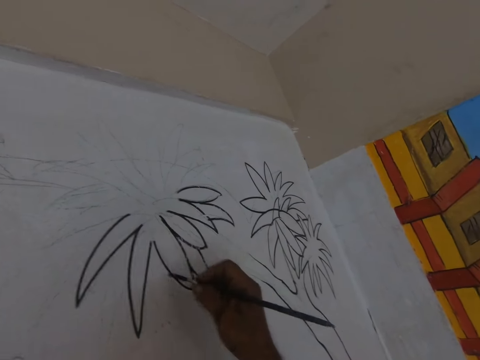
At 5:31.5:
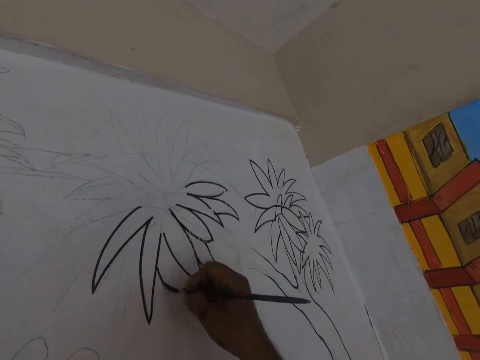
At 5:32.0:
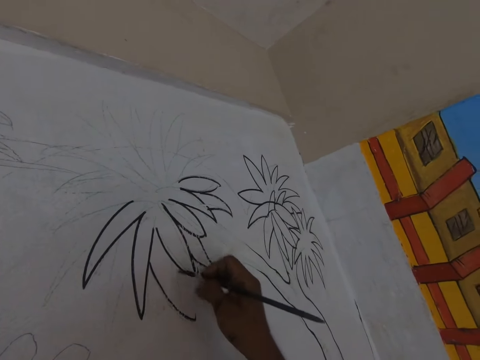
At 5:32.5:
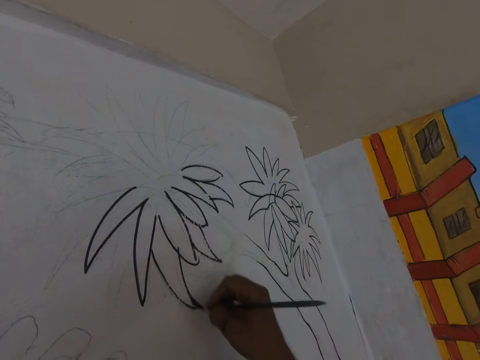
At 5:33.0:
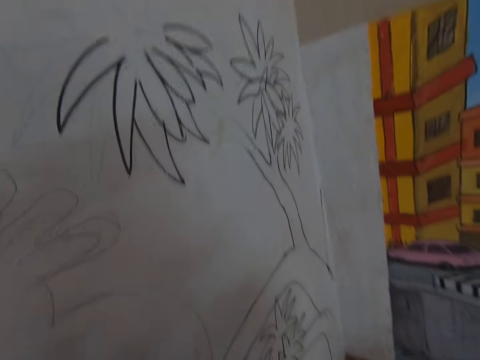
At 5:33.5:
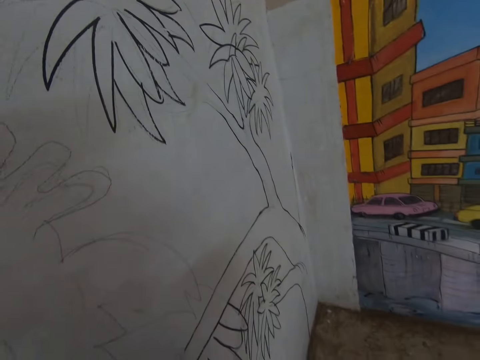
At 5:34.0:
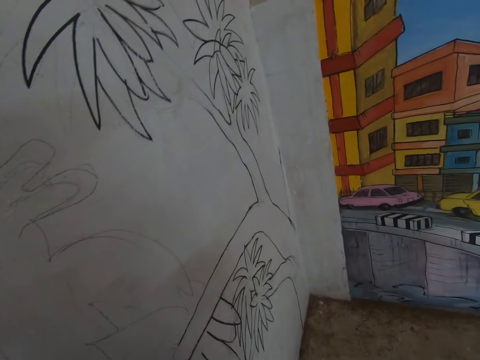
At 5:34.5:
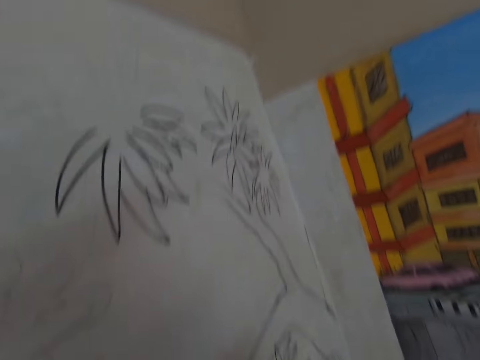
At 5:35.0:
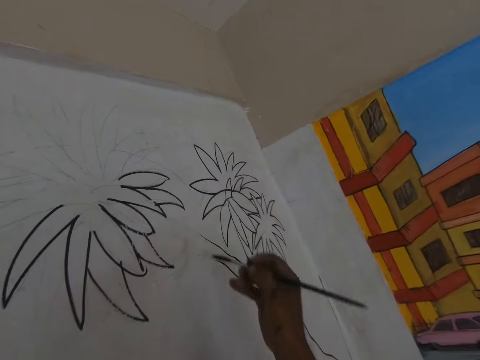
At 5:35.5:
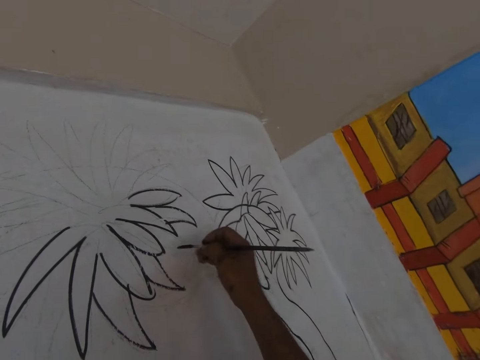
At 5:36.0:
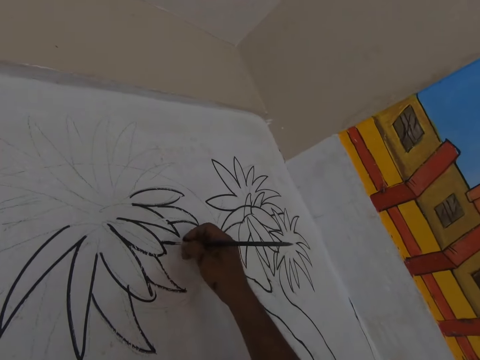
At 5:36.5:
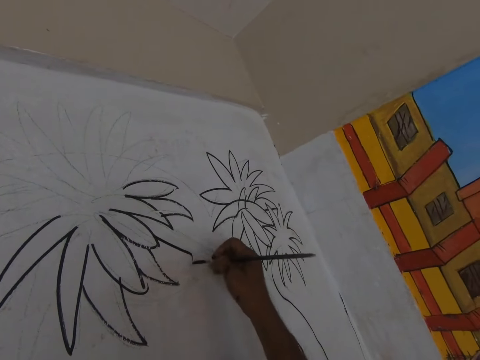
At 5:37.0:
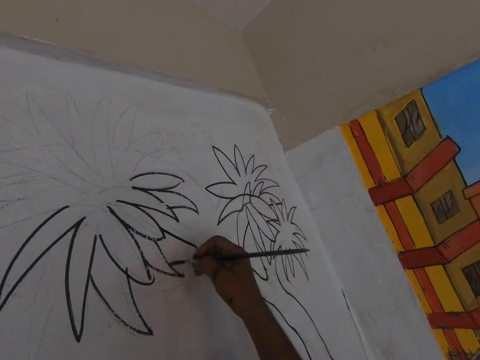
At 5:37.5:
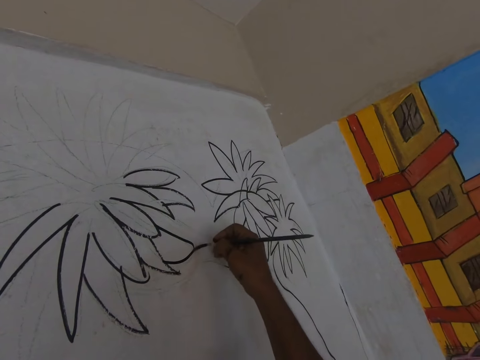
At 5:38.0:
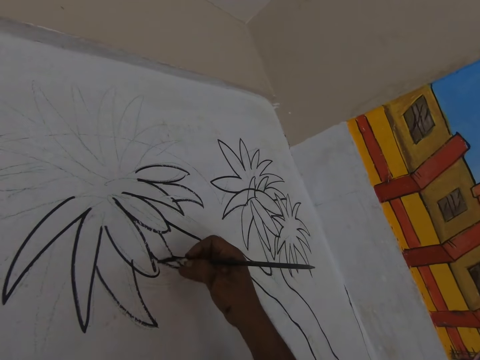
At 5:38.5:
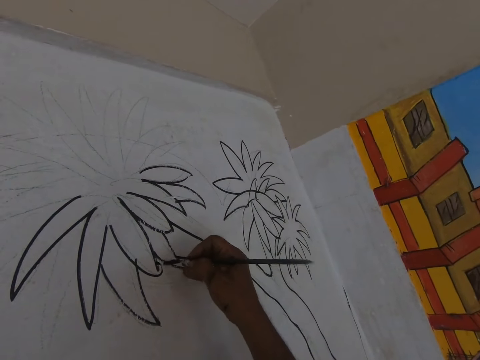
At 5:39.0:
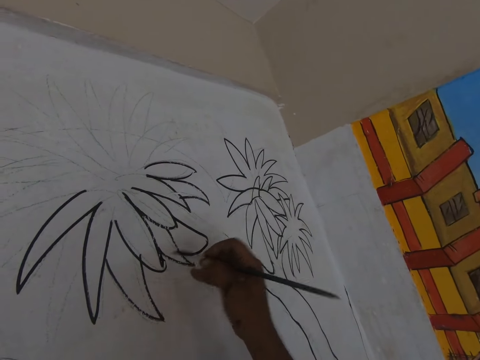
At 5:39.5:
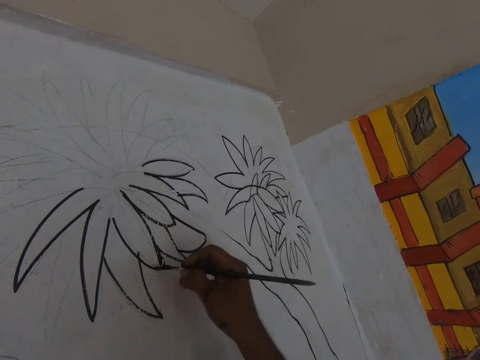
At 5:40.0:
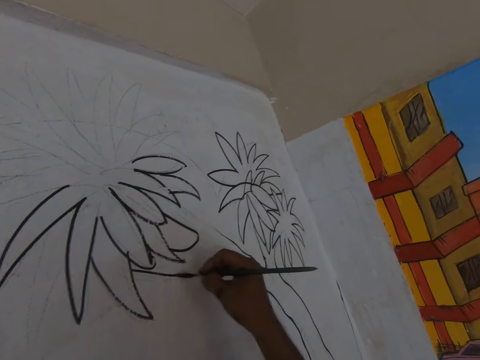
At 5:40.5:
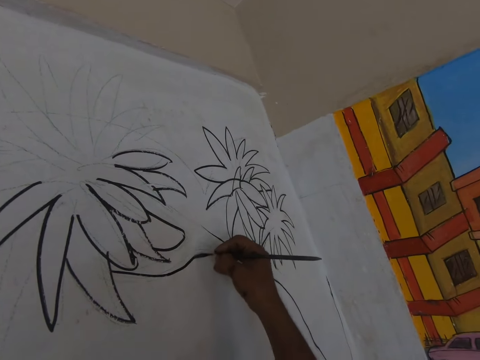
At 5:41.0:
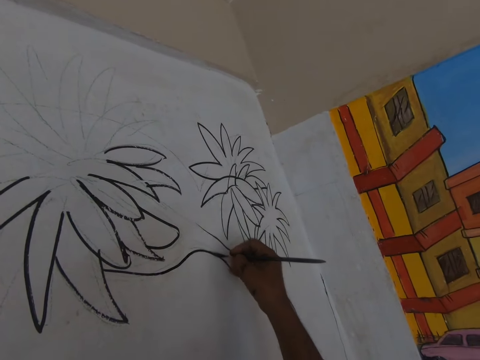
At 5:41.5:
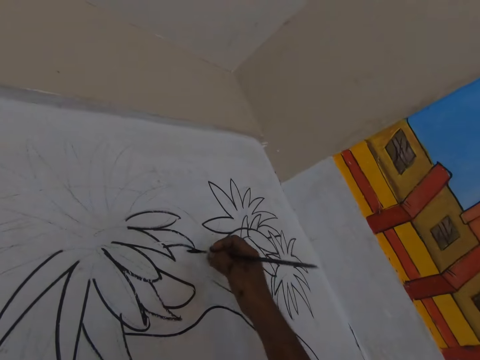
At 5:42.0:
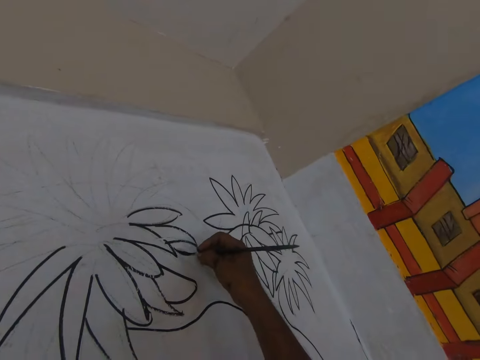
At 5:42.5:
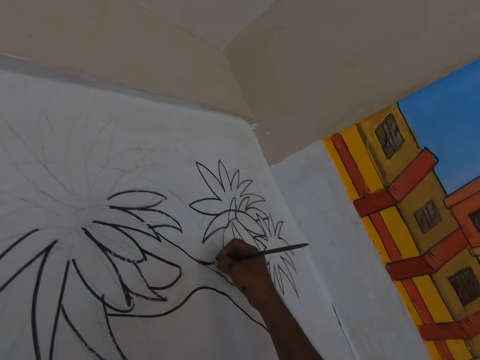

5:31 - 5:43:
The camera wearer dips the paintbrush in the black paint. They paint the drawing of a tree on the wall with black paint.

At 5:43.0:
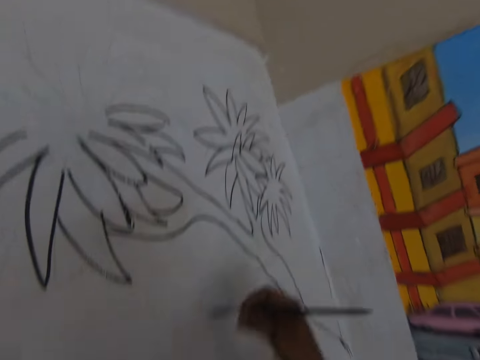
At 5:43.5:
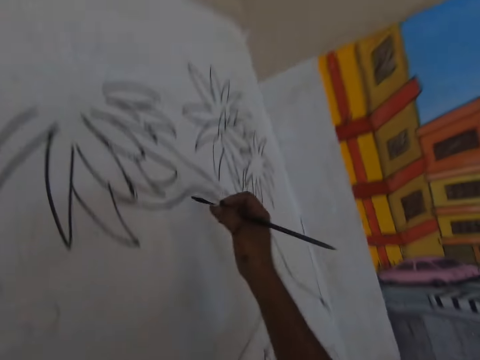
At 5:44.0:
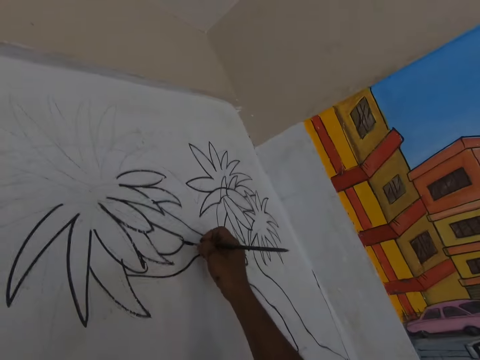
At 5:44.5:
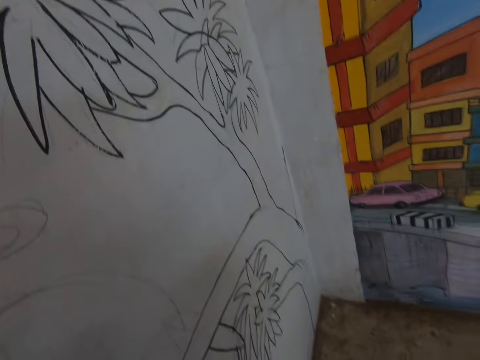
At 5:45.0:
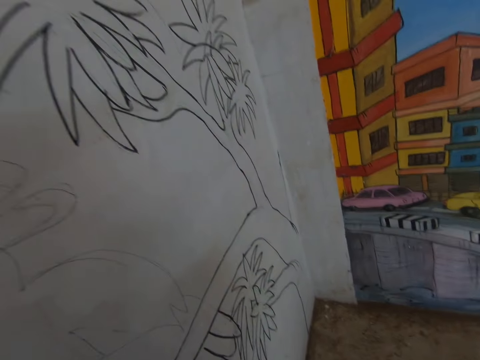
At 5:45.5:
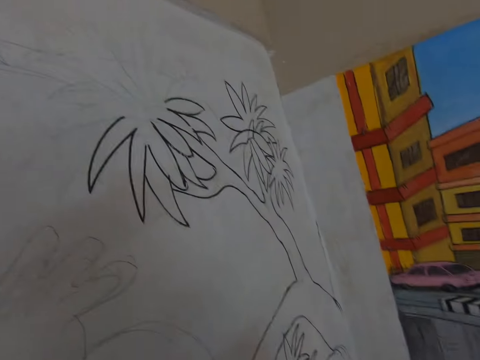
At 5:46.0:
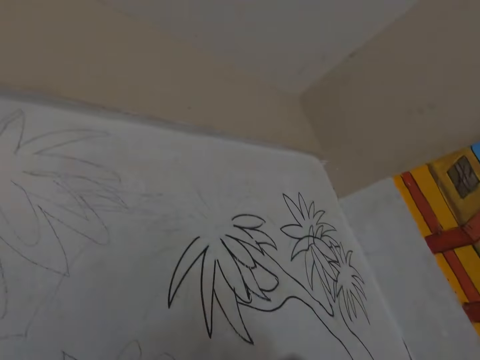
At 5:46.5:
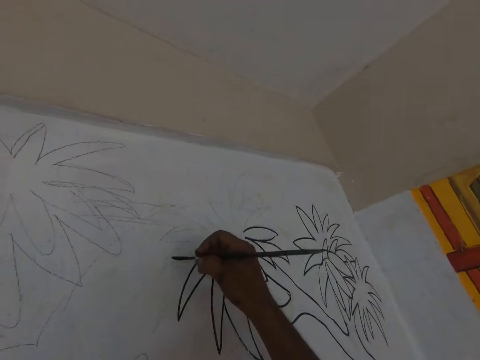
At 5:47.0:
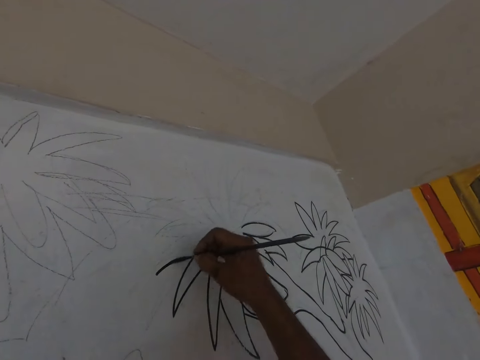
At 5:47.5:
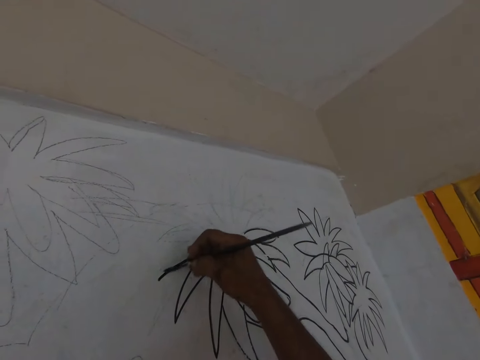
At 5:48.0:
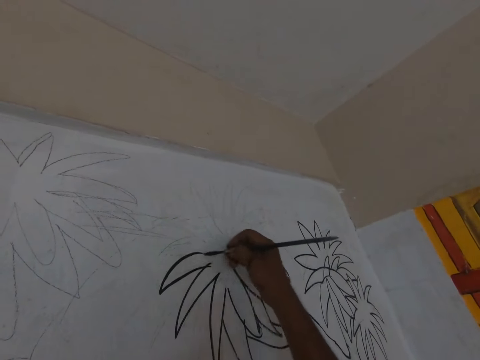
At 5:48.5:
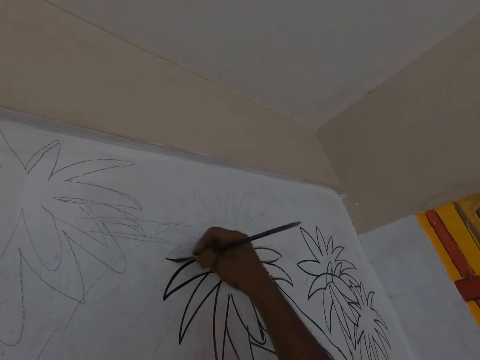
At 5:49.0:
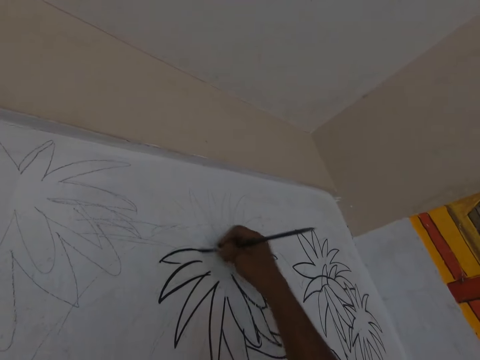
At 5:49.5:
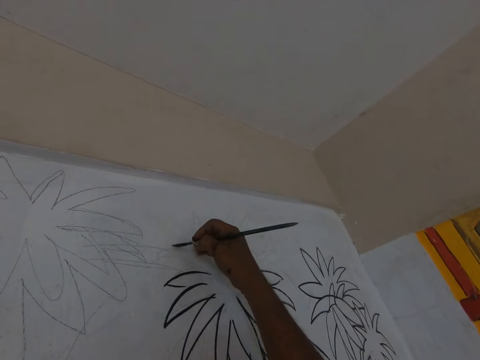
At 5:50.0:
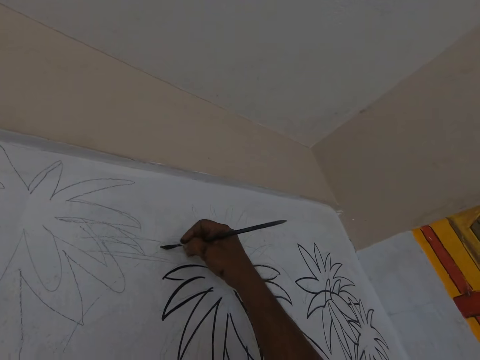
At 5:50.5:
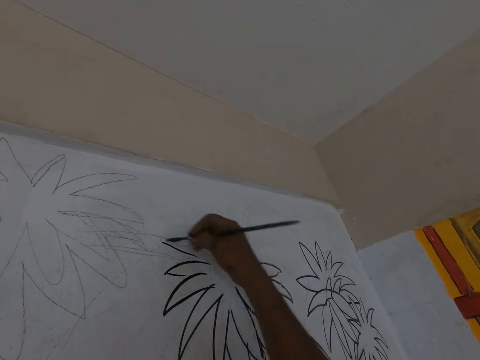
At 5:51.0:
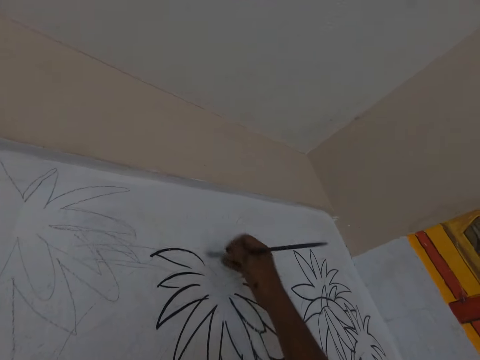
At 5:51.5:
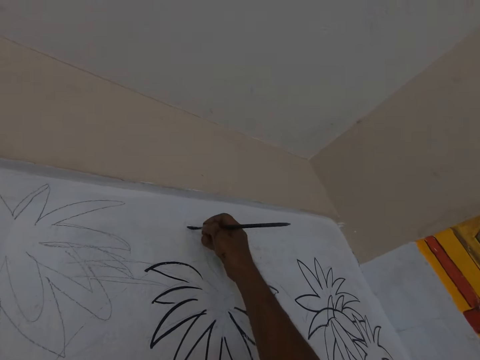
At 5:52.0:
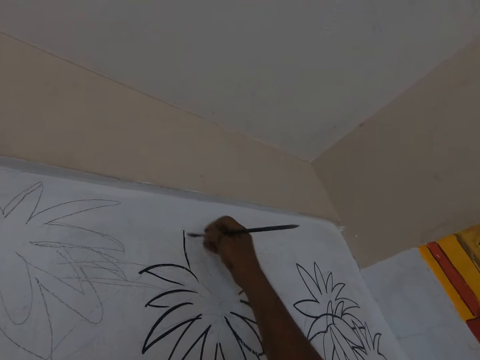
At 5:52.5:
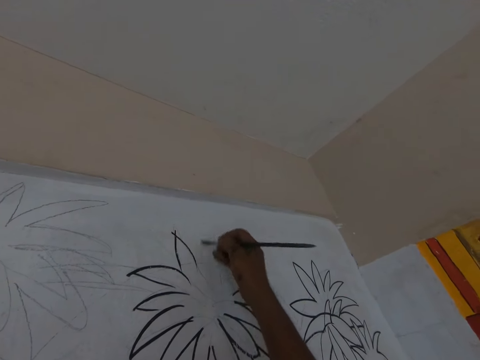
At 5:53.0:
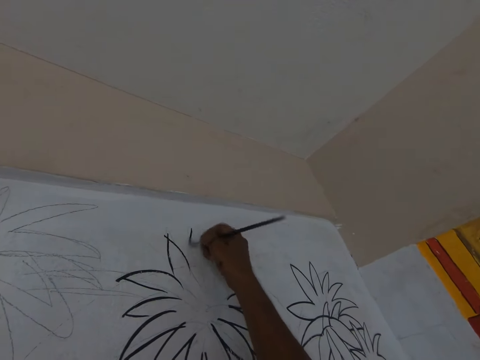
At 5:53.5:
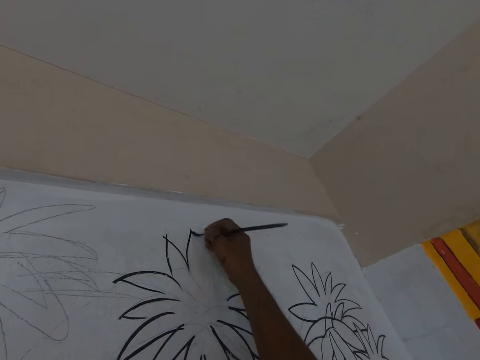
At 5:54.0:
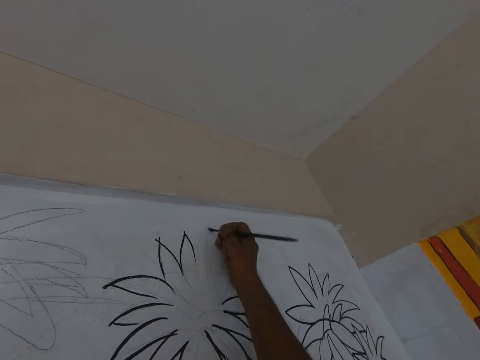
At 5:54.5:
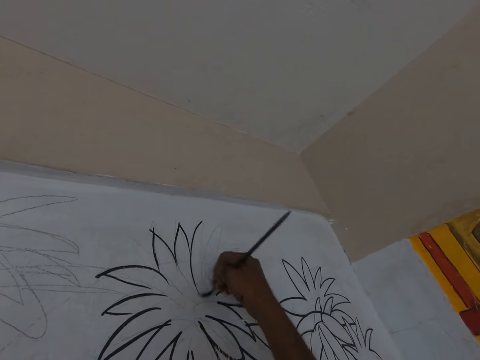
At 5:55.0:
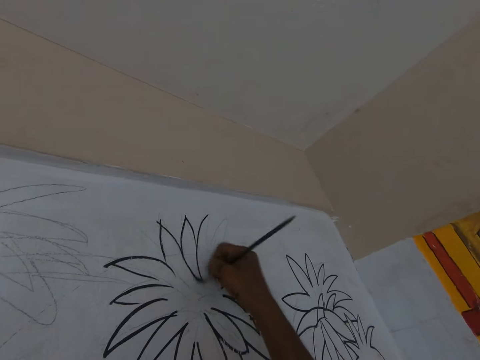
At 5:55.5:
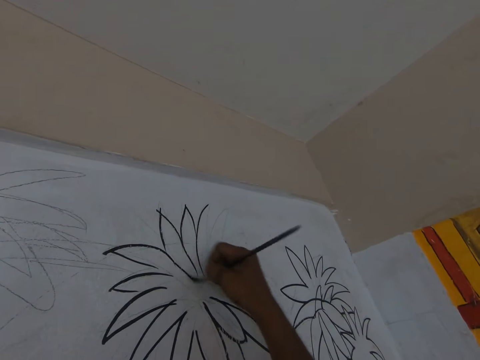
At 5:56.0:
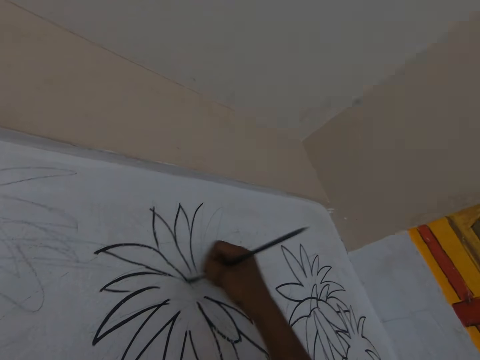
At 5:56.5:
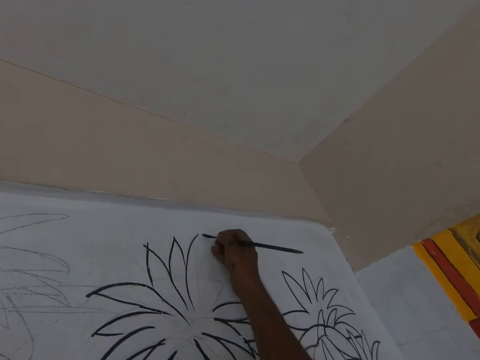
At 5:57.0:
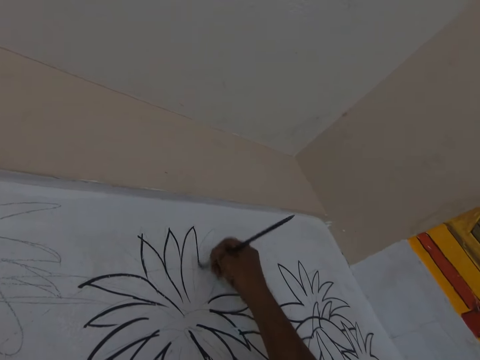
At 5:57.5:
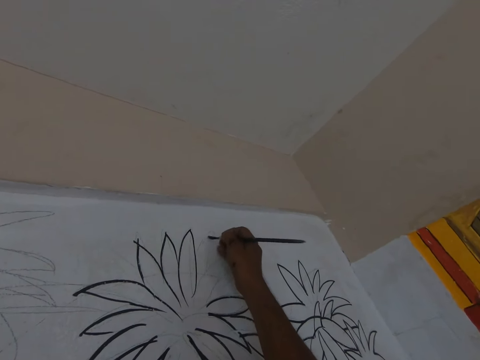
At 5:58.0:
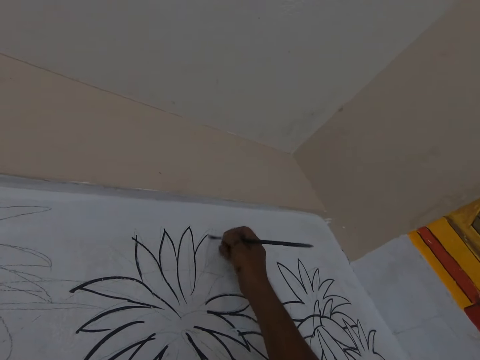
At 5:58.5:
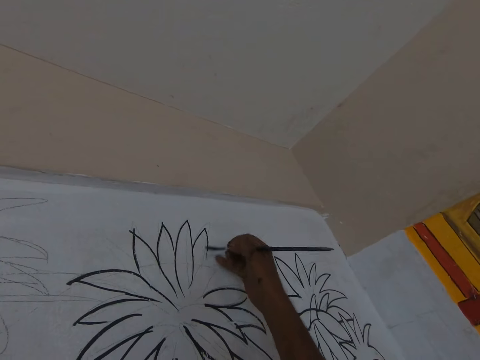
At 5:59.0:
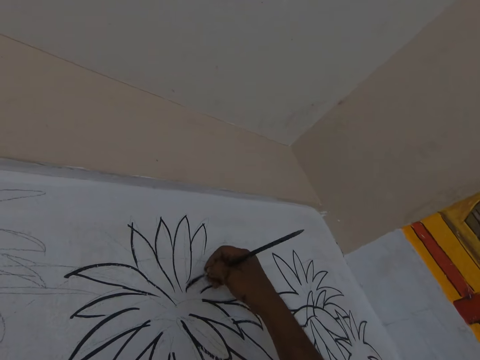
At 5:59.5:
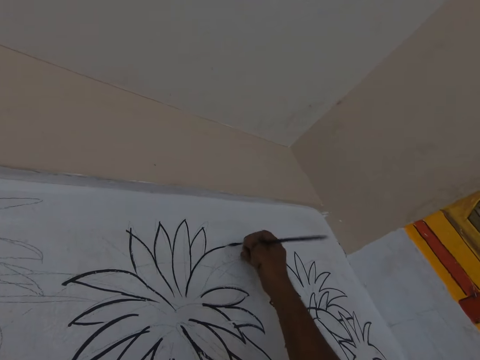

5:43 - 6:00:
The camera wearer dips the paintbrush in the black paint. They paint the drawing of a tree on the wall with black paint.
